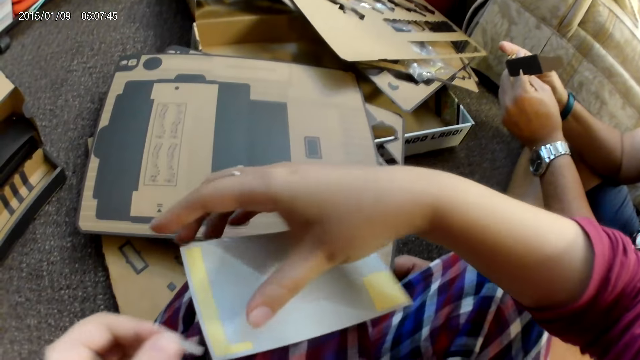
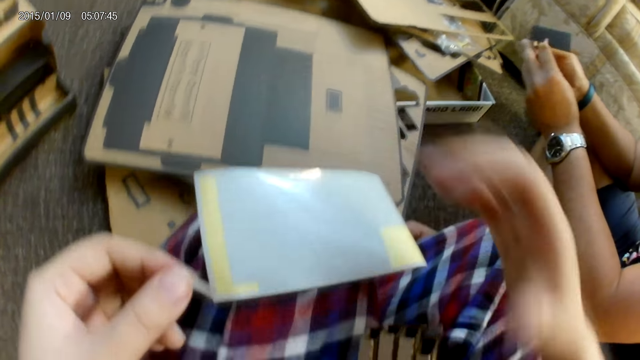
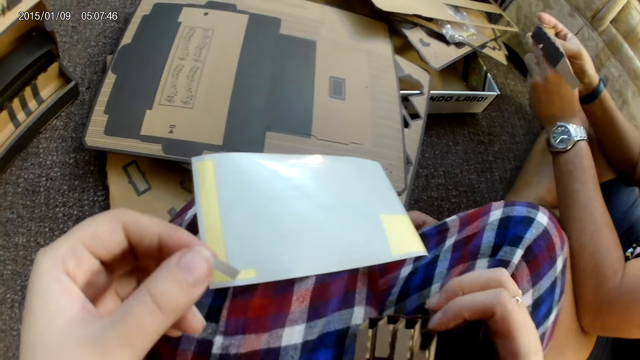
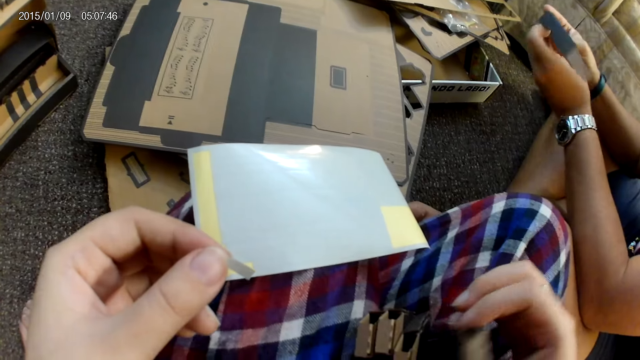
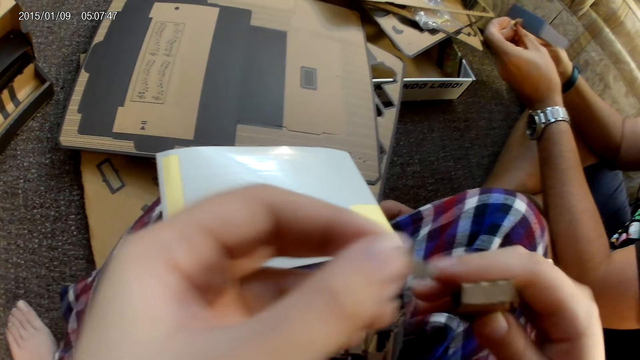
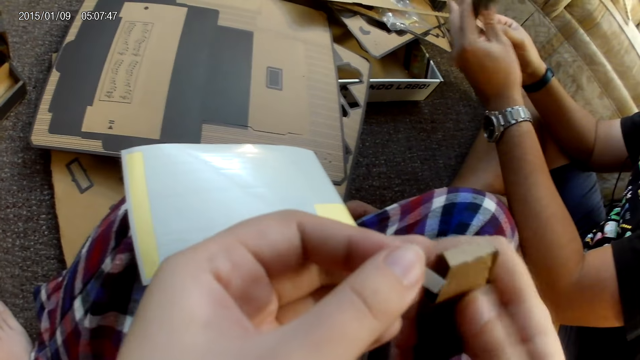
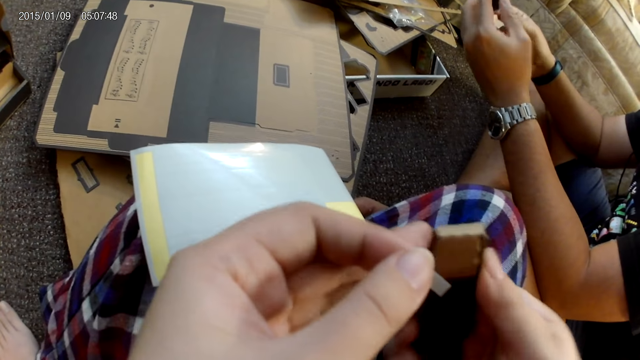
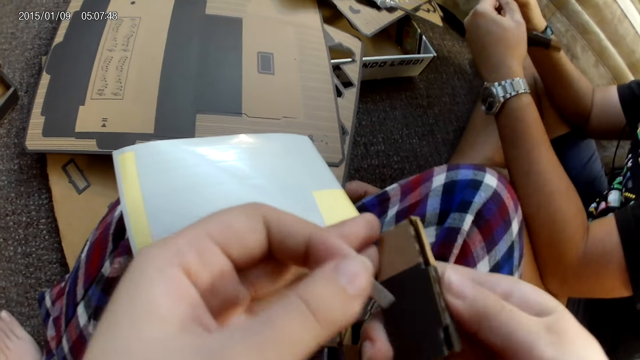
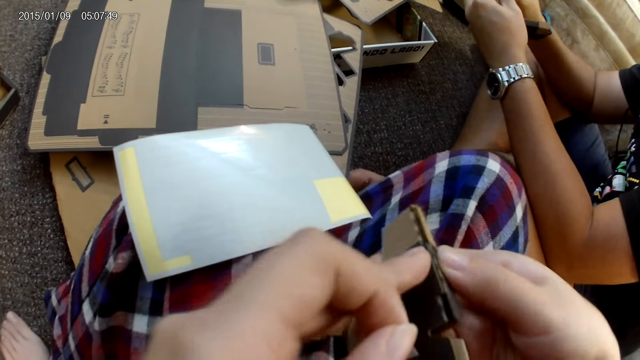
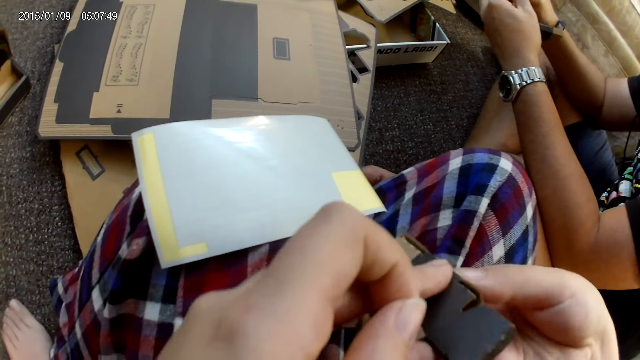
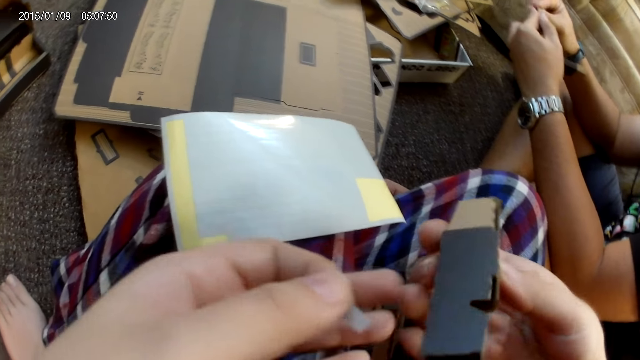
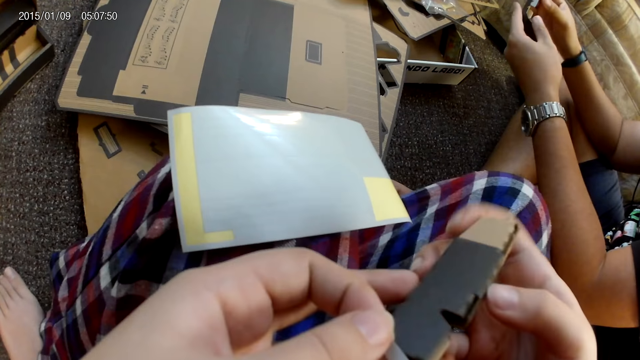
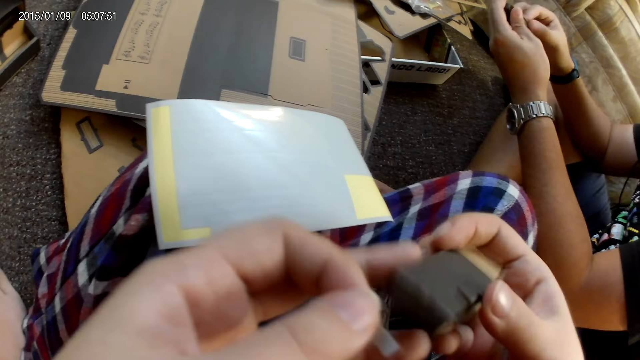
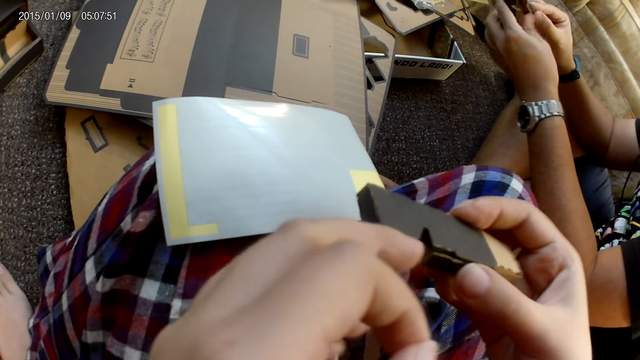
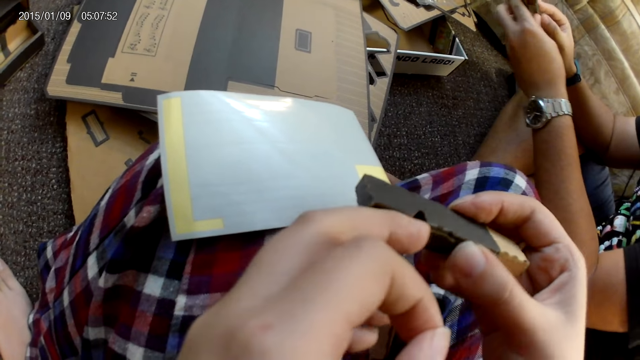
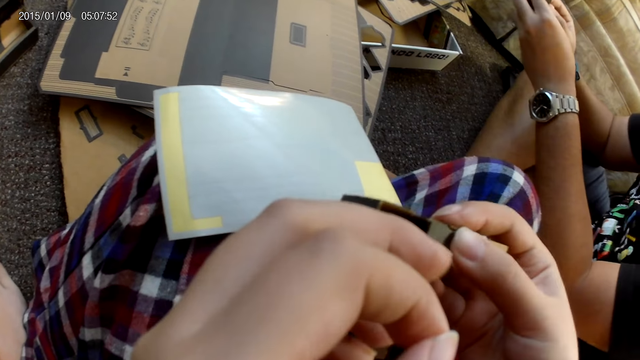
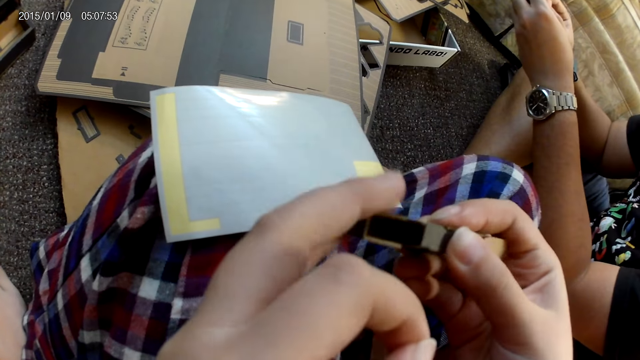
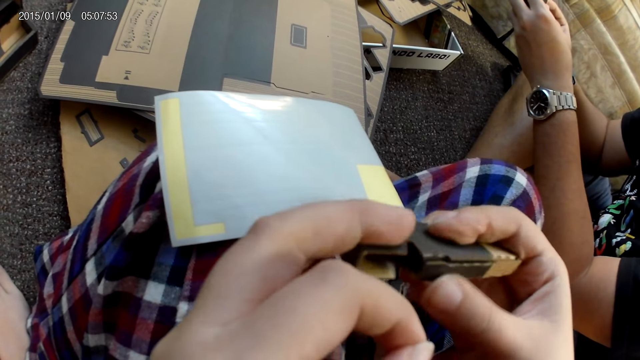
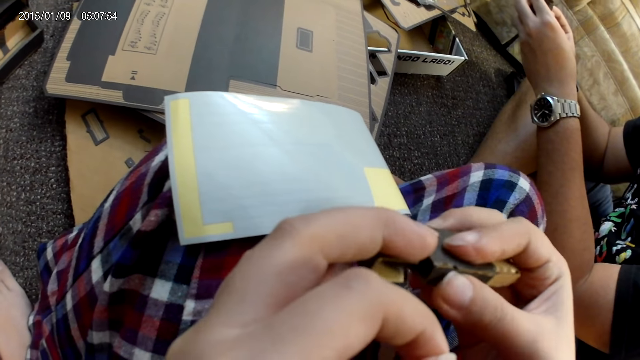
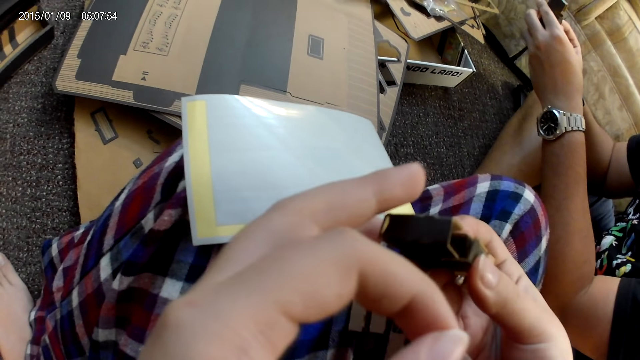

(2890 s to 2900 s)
The camera wearer drops the plaster on her leg with her right hand. She picks up the cardboard or box from her leg with her right hand. She adjusts the cardboard with both hands. She checks the box.

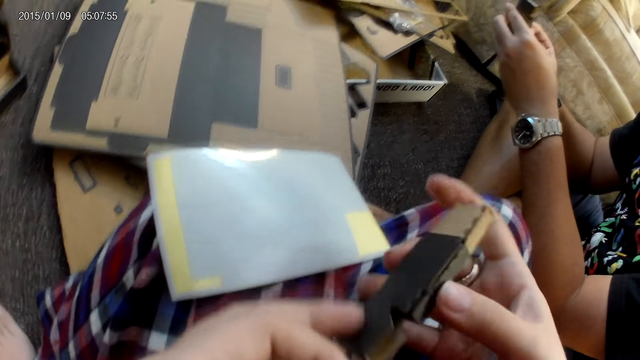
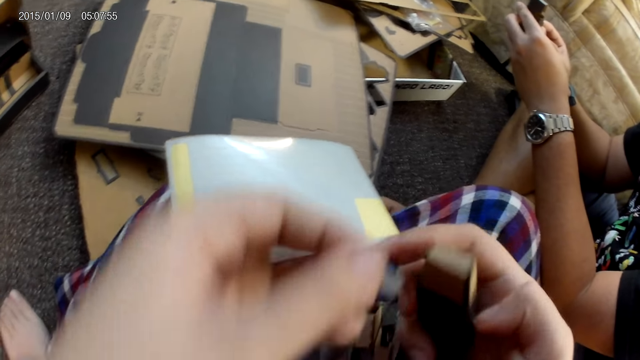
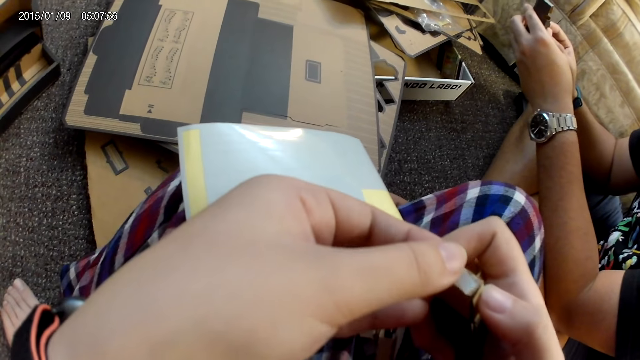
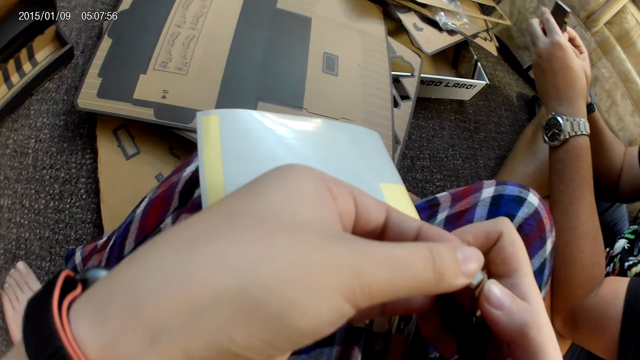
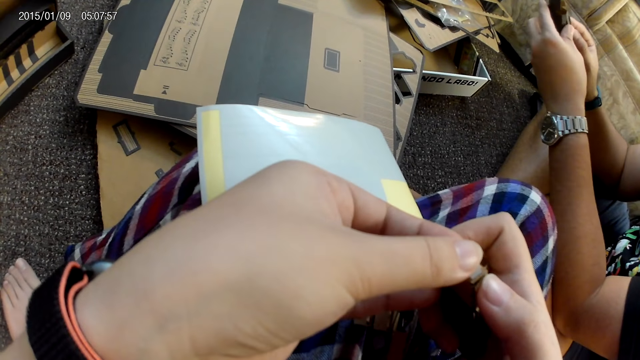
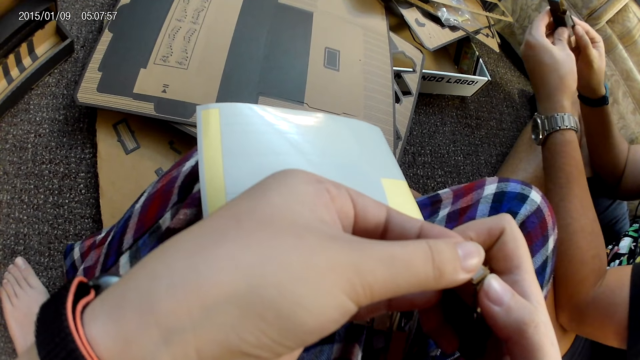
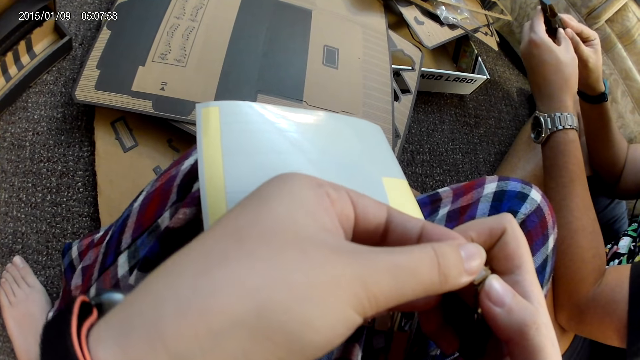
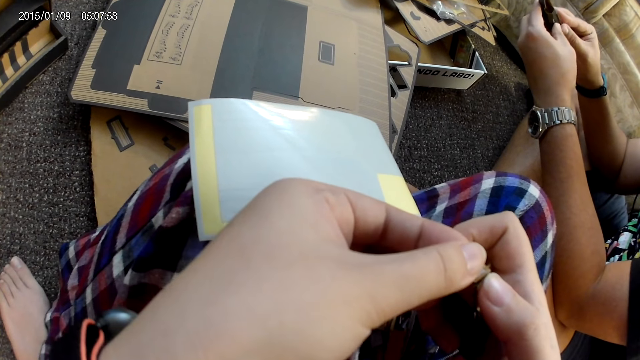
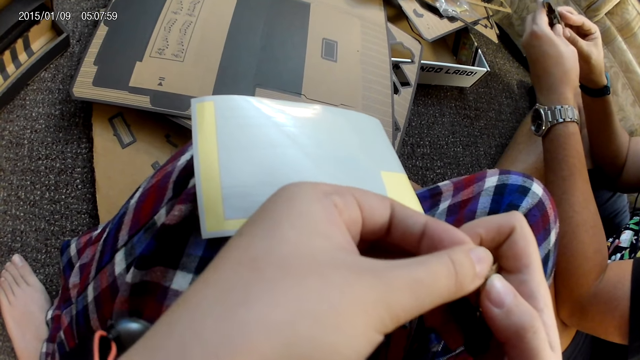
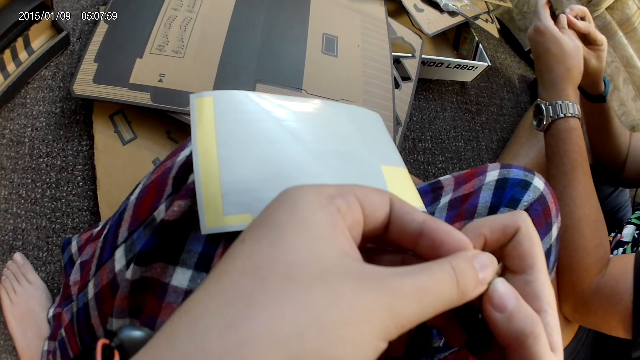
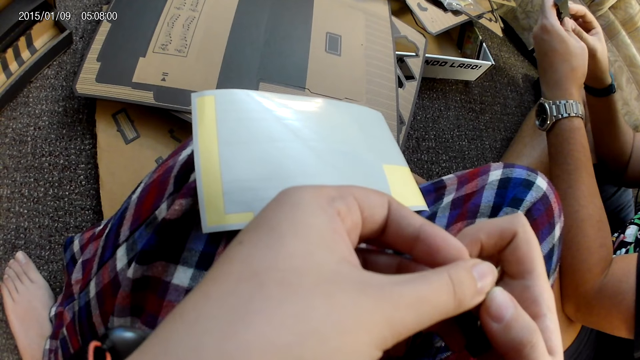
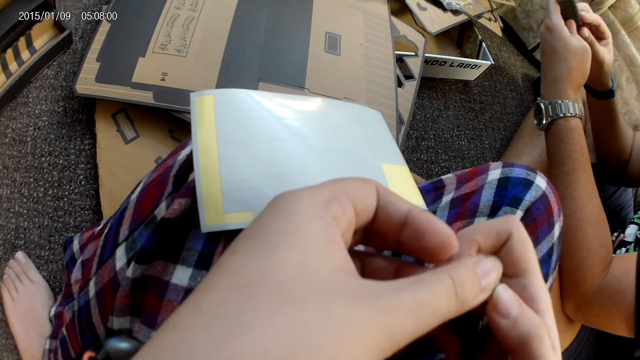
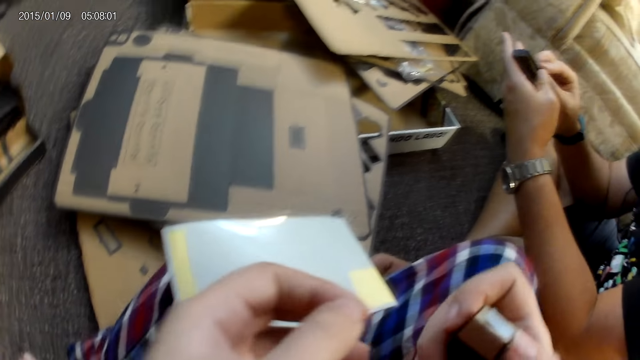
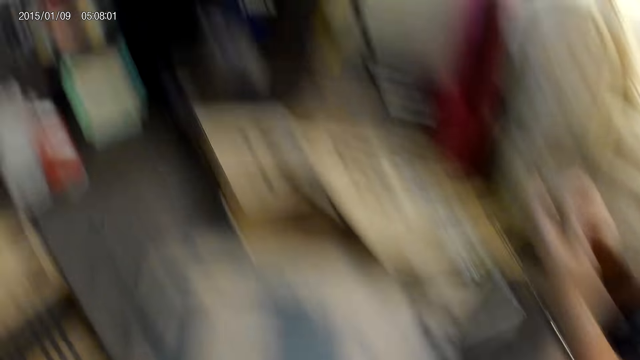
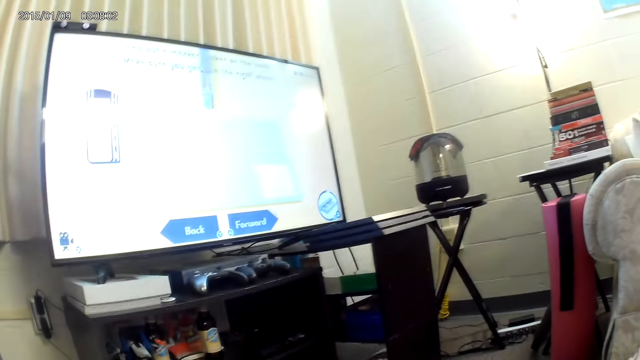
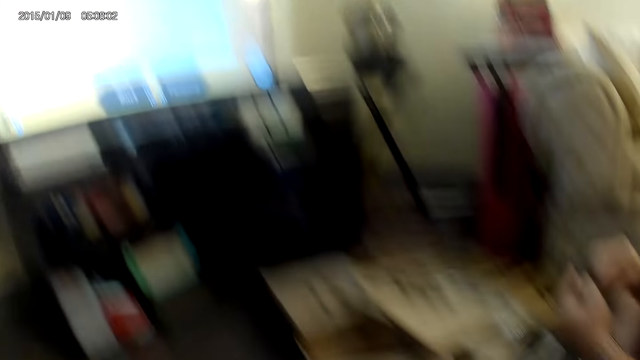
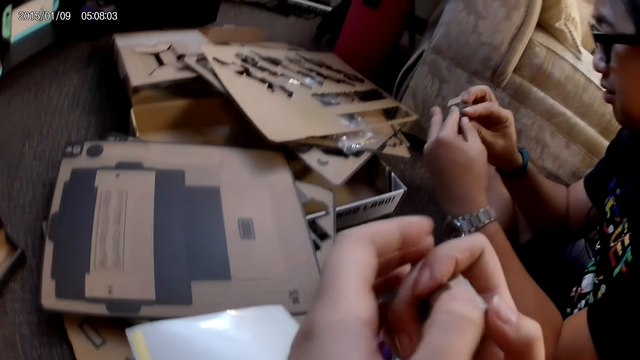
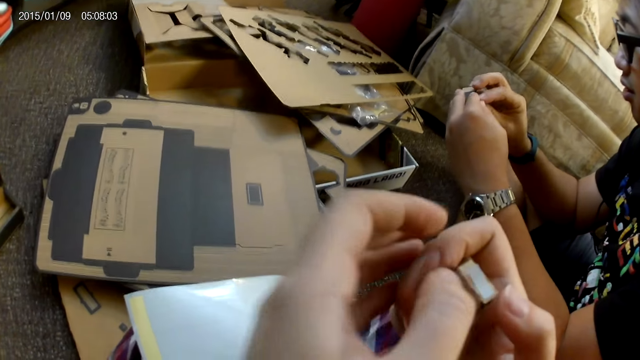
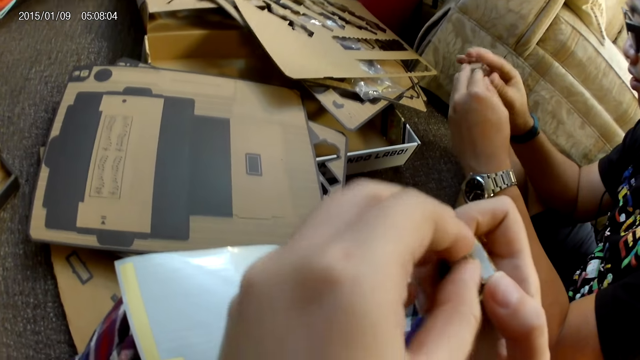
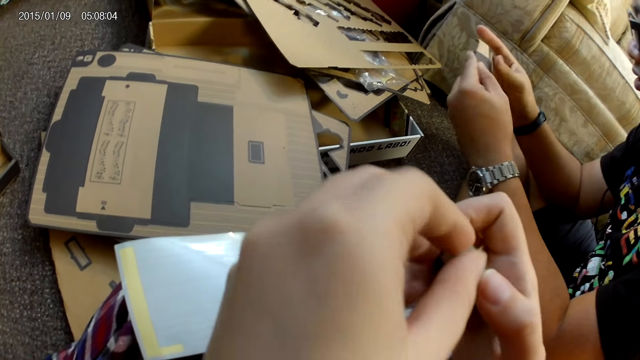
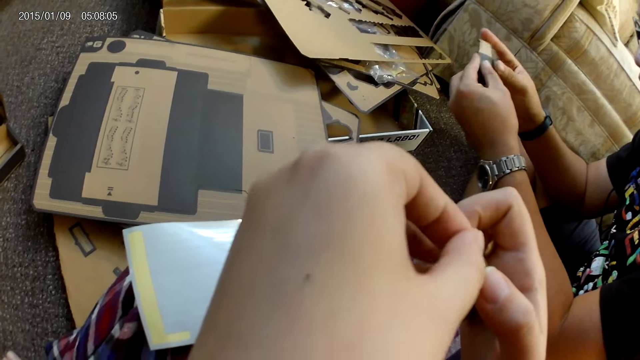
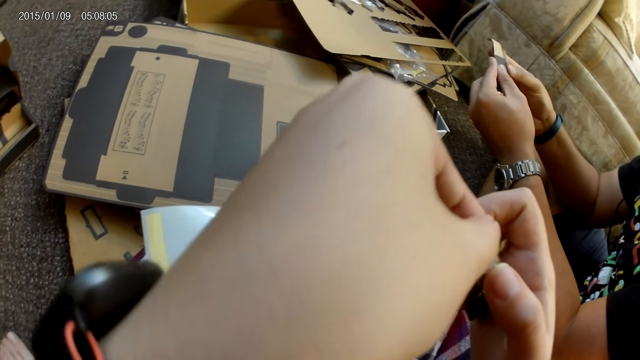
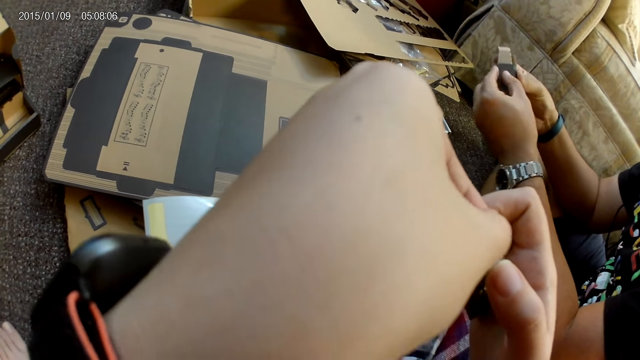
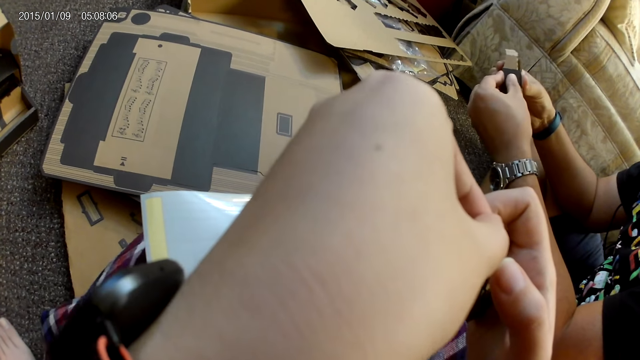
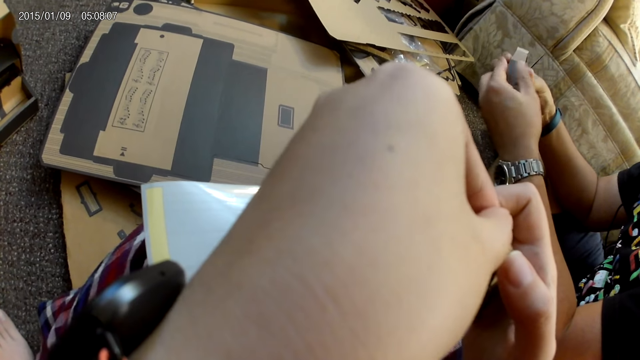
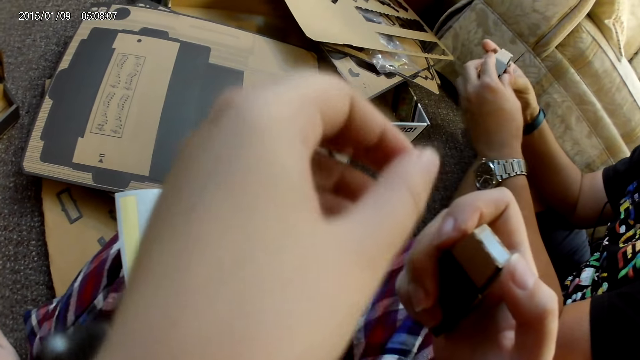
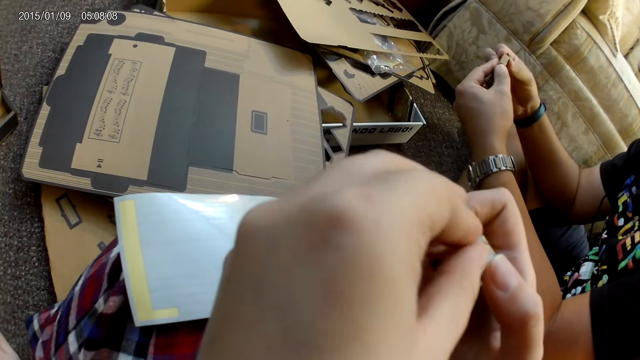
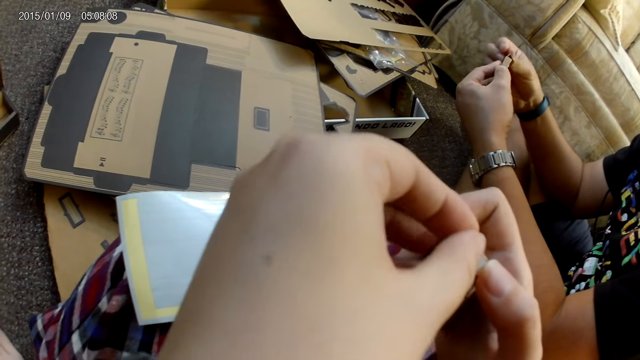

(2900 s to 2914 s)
The camera wearer sticks the plaster on the cardboard with her left hand.
